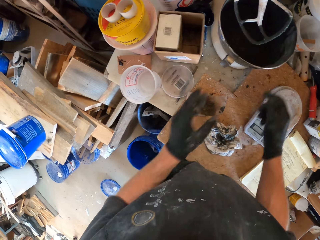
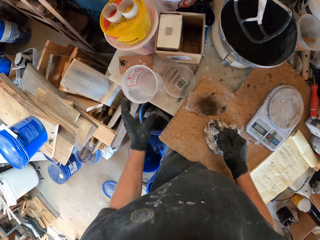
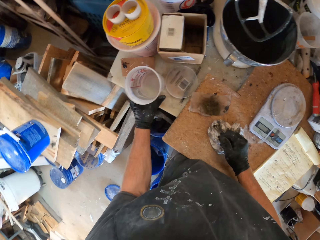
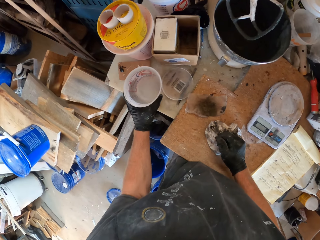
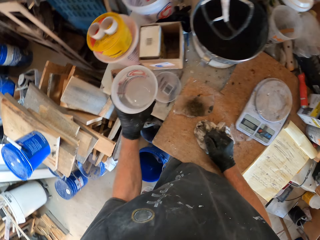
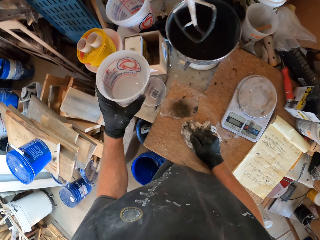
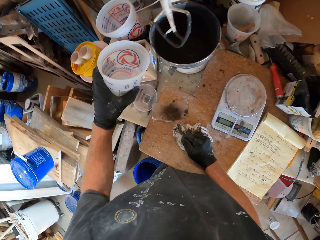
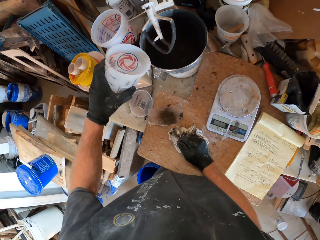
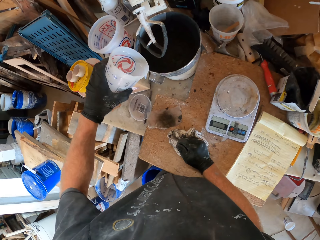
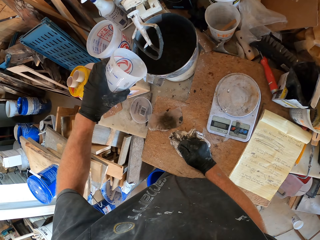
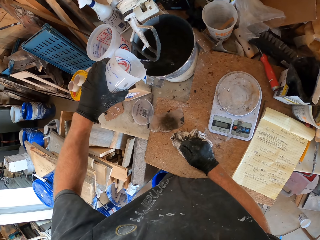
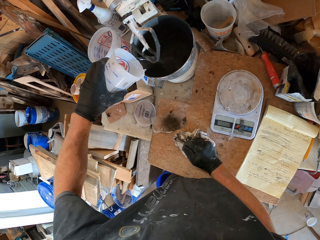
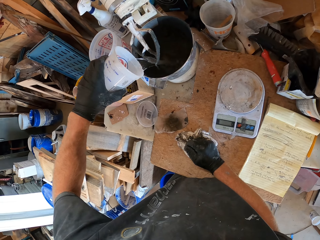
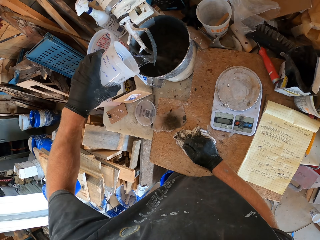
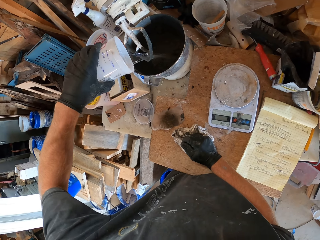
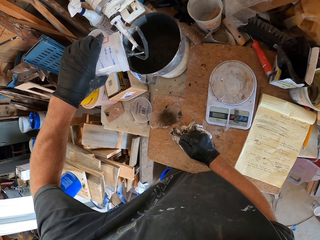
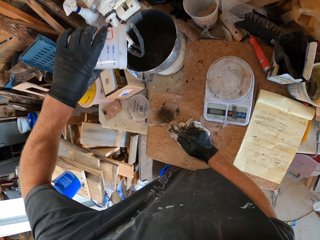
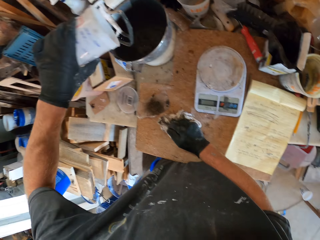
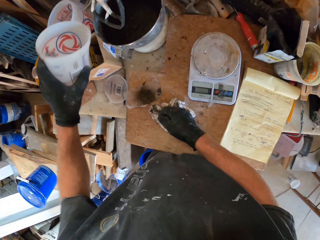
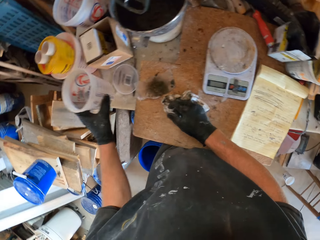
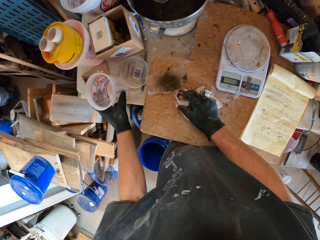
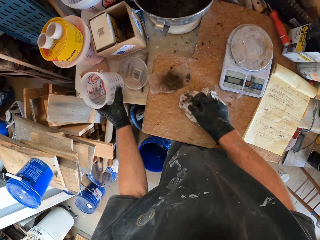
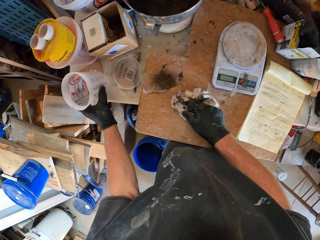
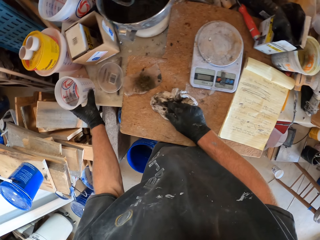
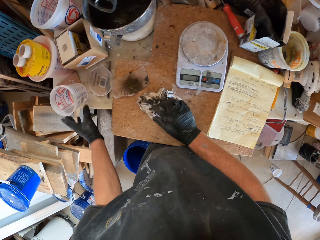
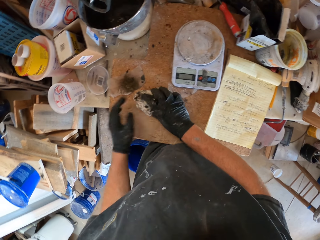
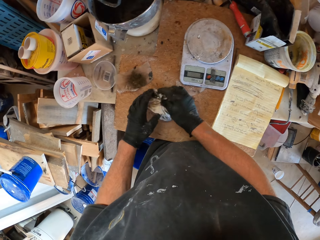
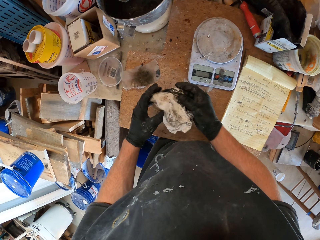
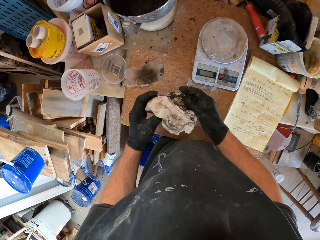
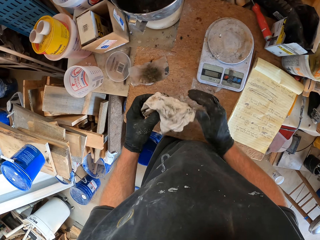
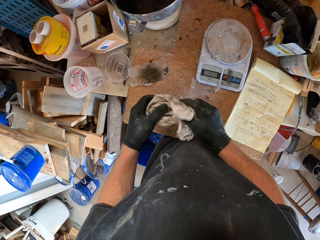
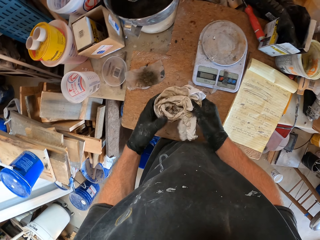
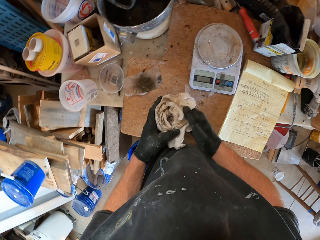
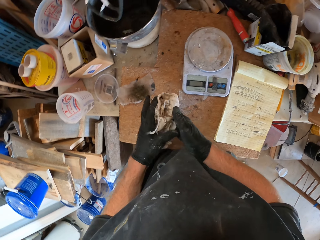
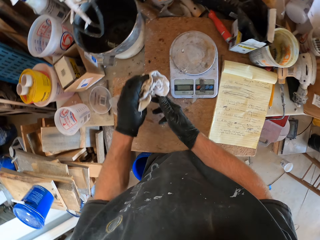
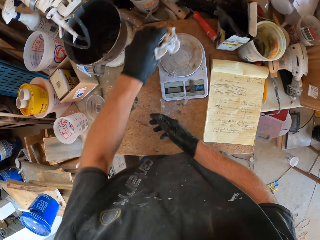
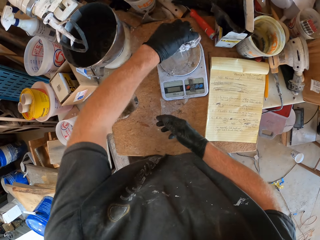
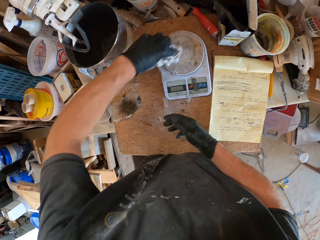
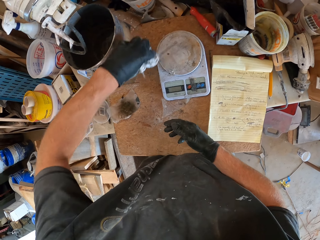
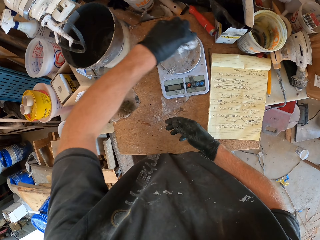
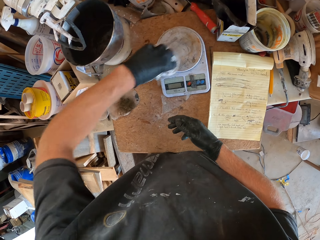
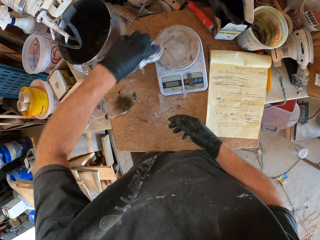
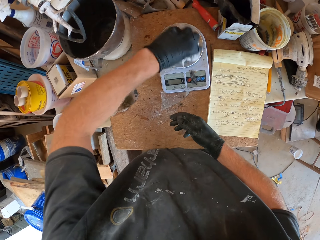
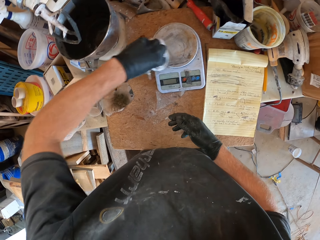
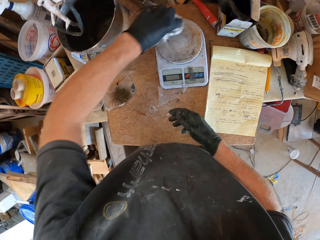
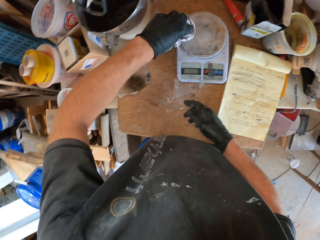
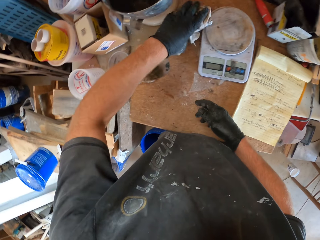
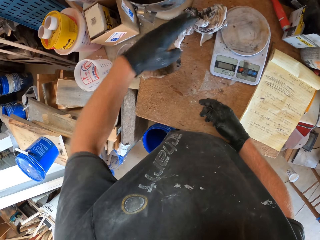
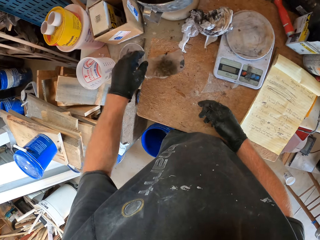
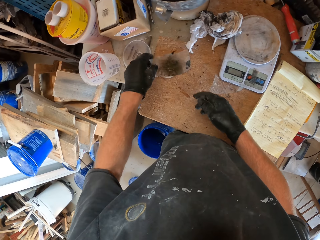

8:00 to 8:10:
The camera wearer fixes the bowl on the mixer. They pick up the container. They pour liquid in the bowl. They put down the container. They hold the cloth. They pick up the cloth. They wipe the weighing scale. They put down the cloth.

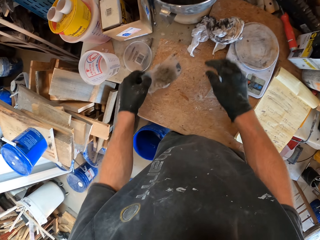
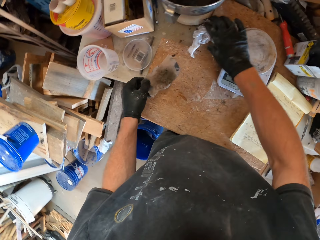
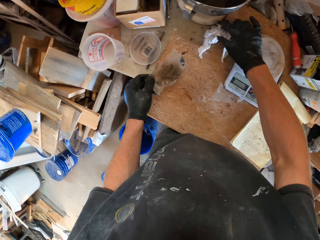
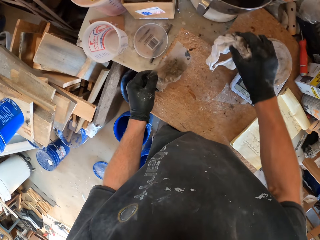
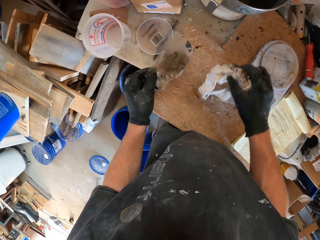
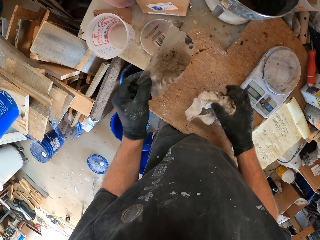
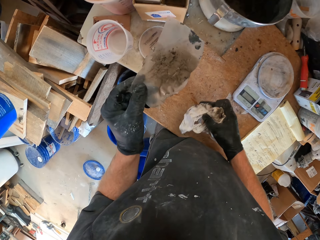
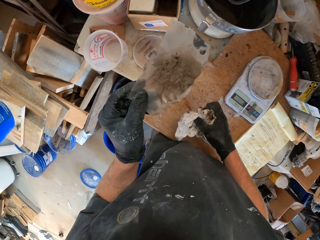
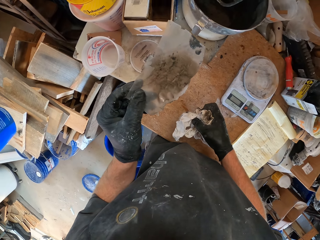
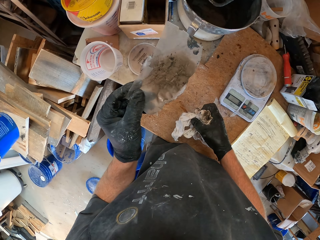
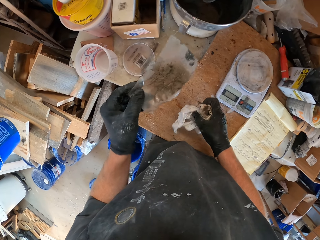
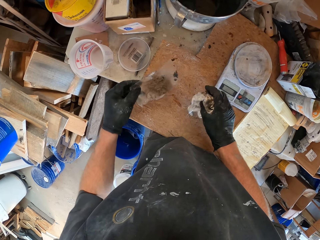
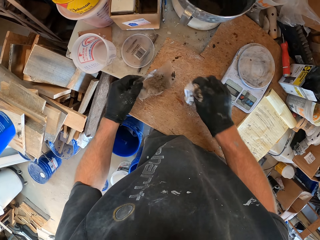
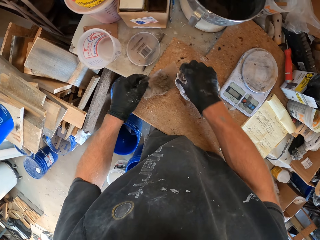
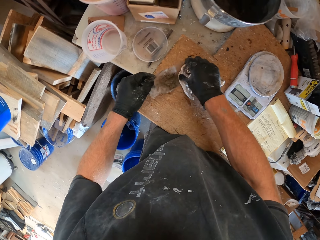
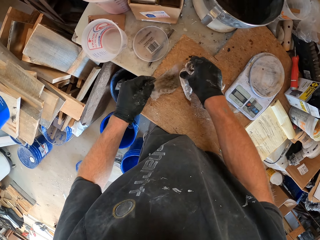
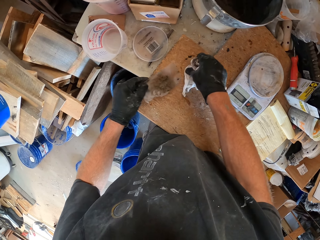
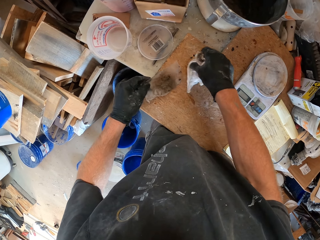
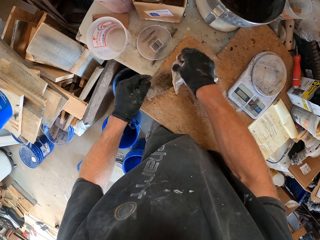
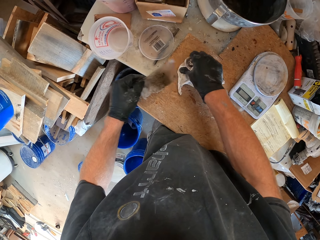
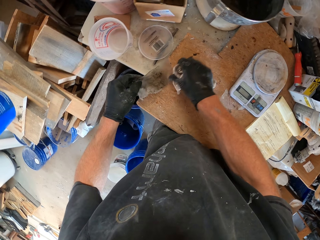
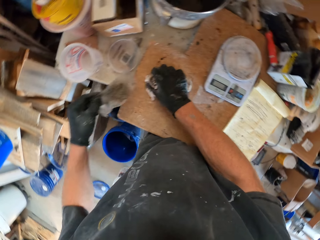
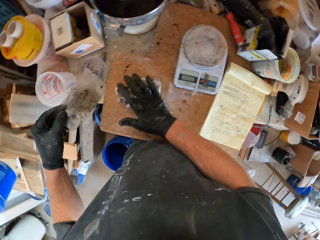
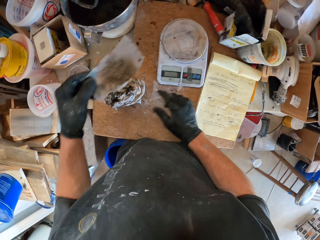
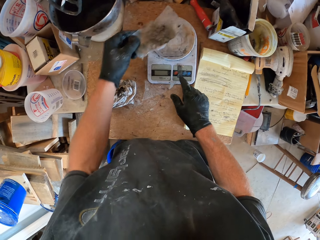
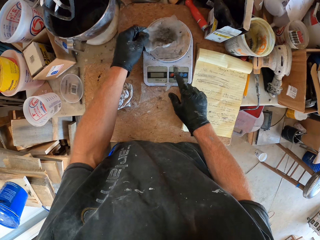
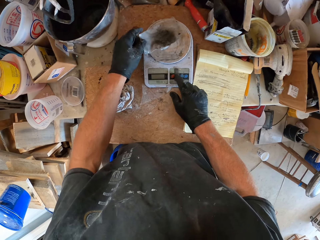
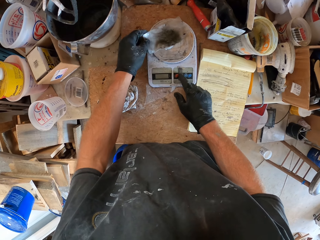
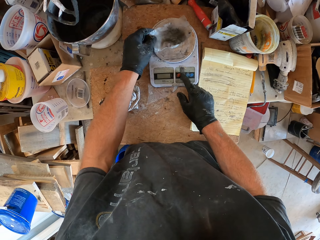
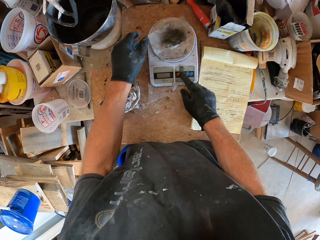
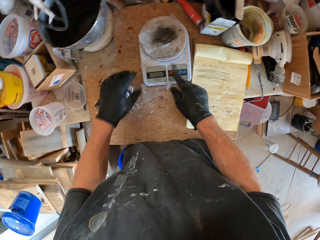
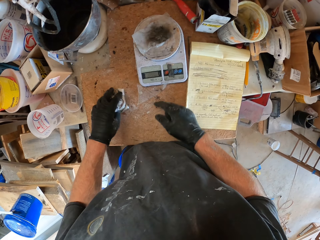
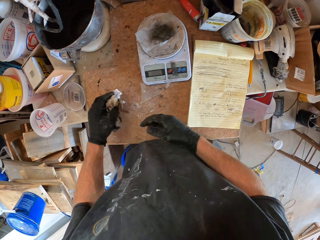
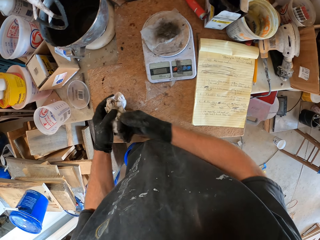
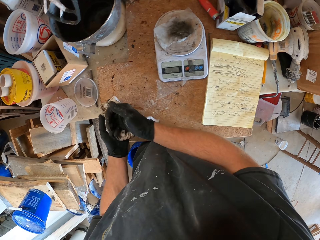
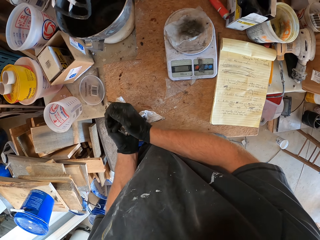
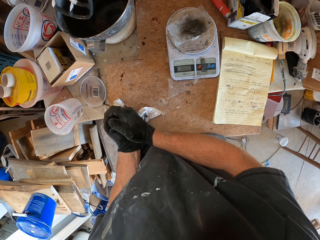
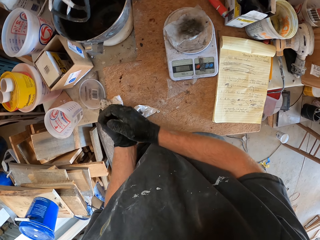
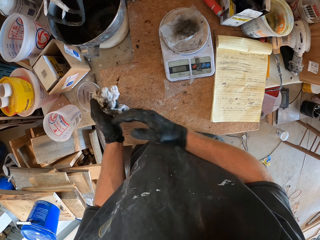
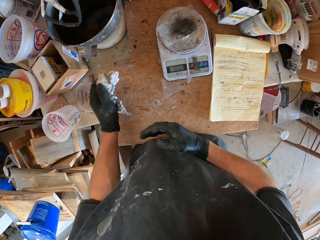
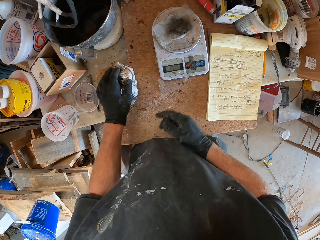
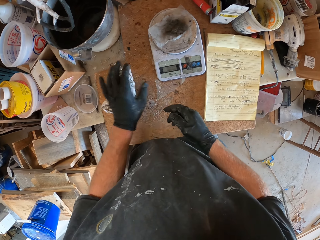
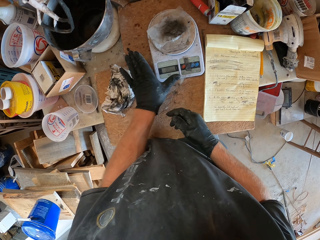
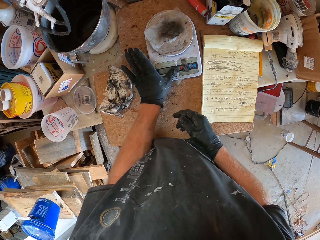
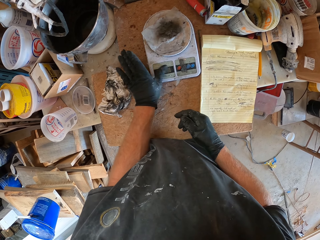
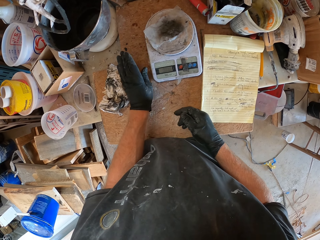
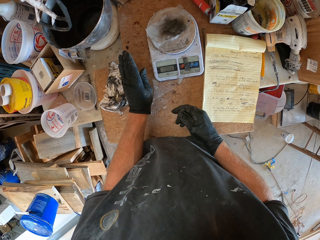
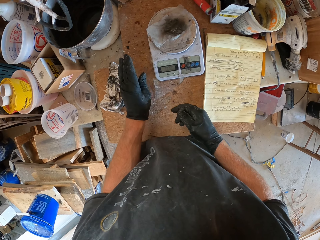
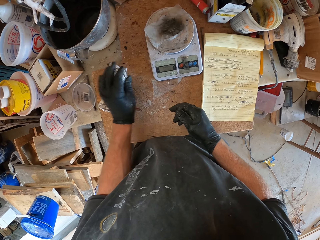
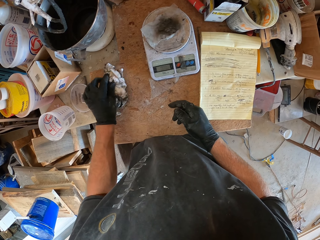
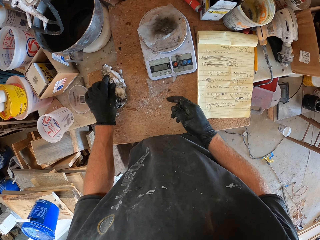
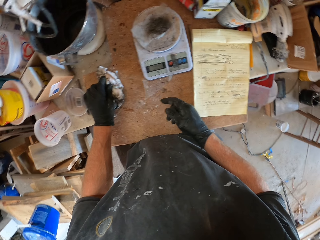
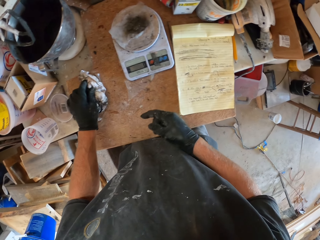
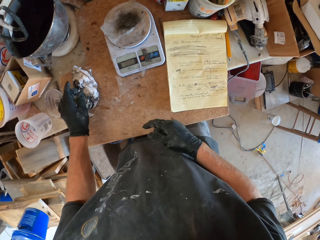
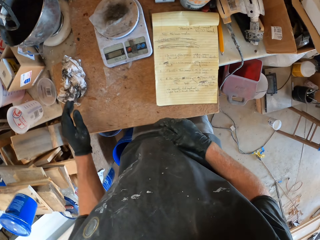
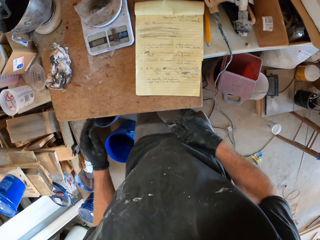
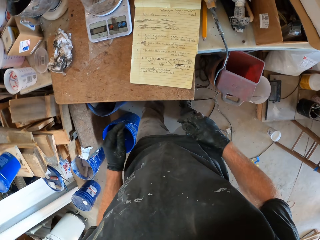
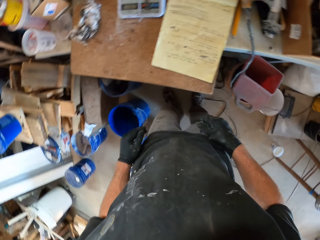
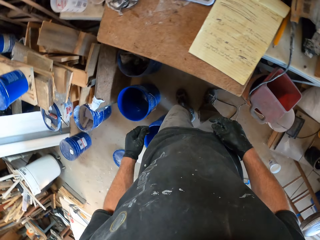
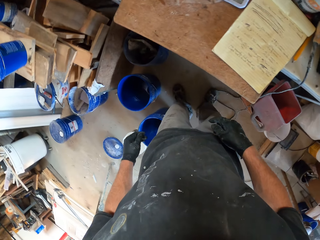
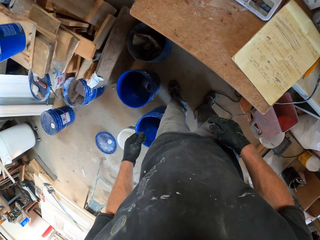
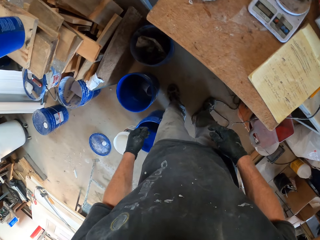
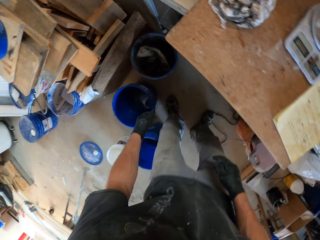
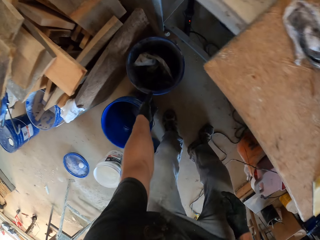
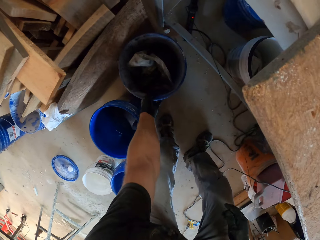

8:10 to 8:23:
The camera wearer holds the plastic paper. He picks up the pieces of cloth. He looks at the plastic paper. He puts down the plastic paper. He wipes the plastic paper. He puts down the cloth. He puts the plastic paper on the weighing scale. He dials the button on the weighing scale. He turns on the weighing scale. He picks up the cloth. He wipes his hands. He puts down the cloth. He wipes the weighing scale. He puts down his hand.
